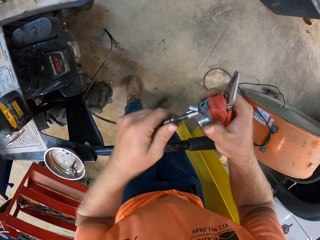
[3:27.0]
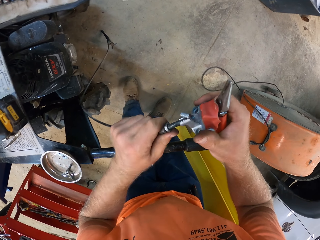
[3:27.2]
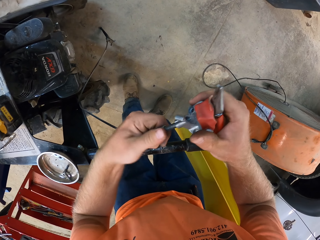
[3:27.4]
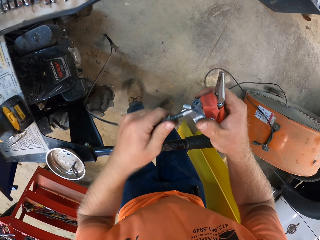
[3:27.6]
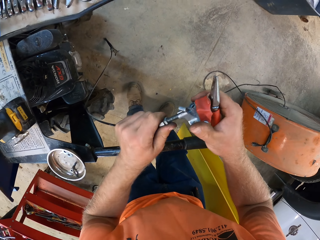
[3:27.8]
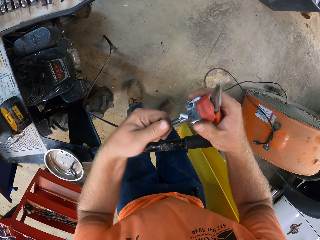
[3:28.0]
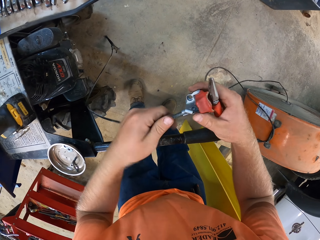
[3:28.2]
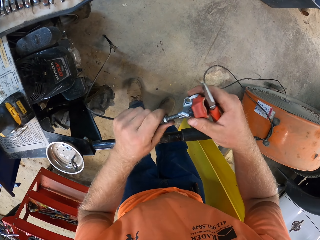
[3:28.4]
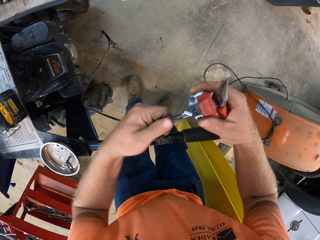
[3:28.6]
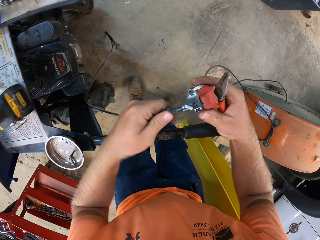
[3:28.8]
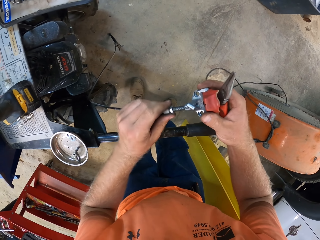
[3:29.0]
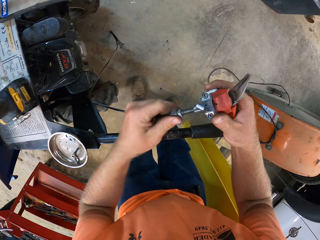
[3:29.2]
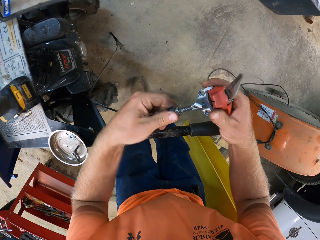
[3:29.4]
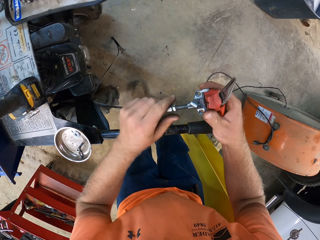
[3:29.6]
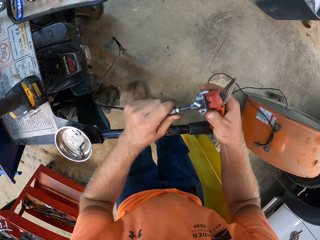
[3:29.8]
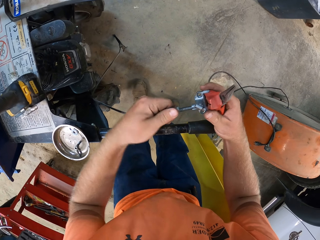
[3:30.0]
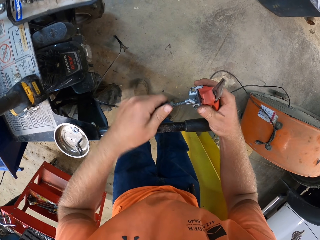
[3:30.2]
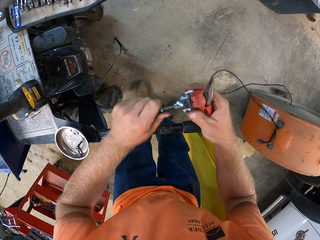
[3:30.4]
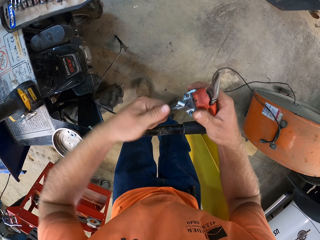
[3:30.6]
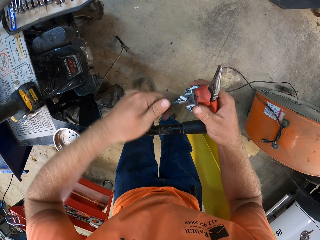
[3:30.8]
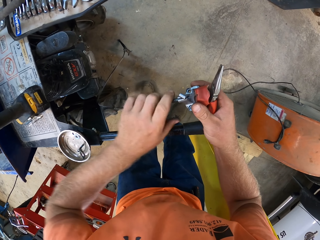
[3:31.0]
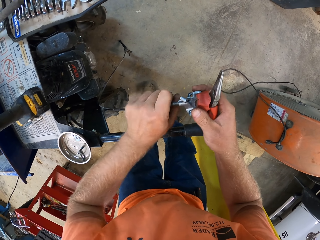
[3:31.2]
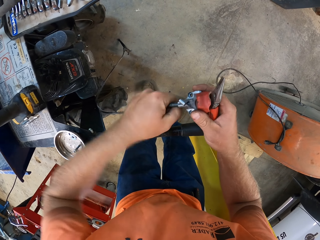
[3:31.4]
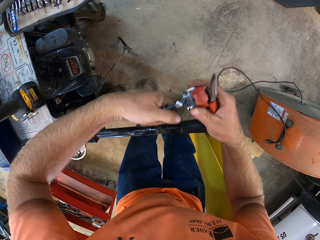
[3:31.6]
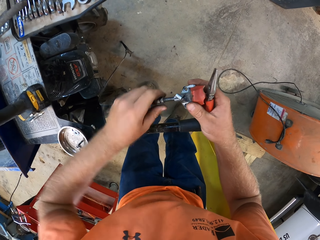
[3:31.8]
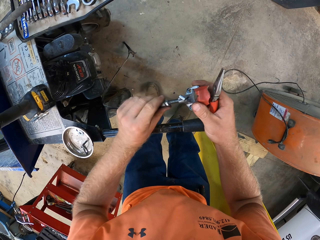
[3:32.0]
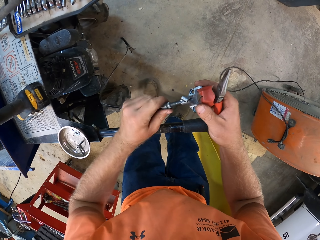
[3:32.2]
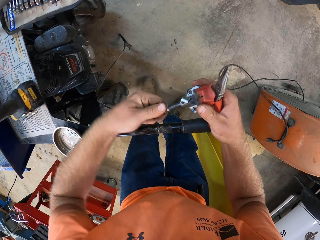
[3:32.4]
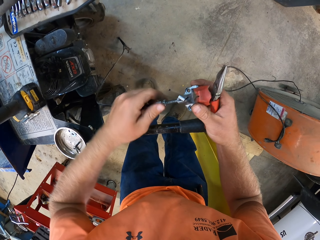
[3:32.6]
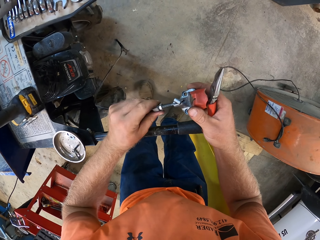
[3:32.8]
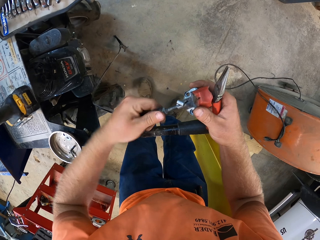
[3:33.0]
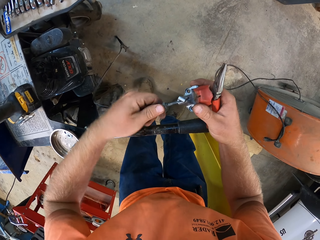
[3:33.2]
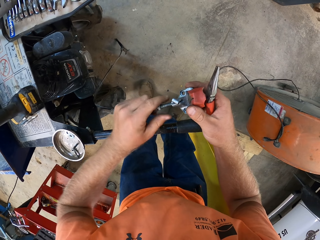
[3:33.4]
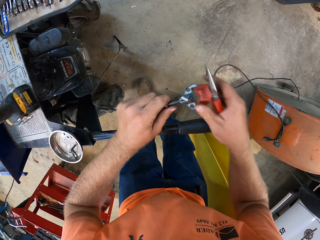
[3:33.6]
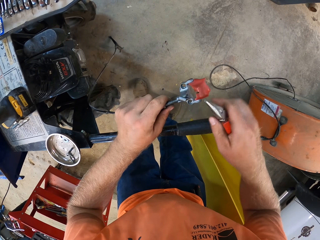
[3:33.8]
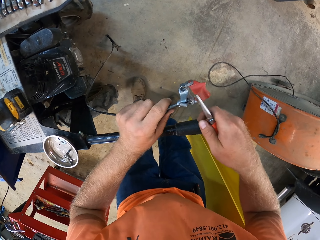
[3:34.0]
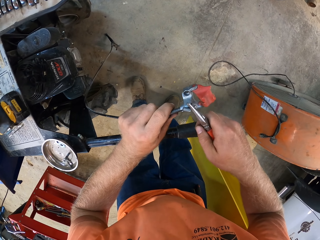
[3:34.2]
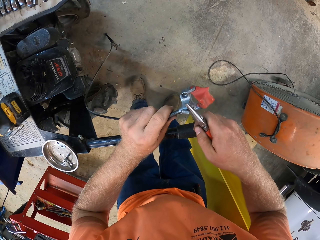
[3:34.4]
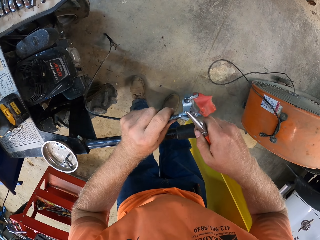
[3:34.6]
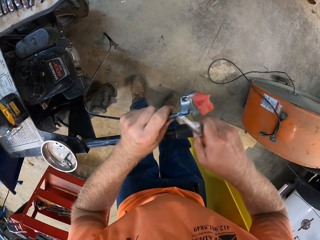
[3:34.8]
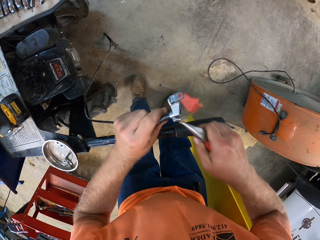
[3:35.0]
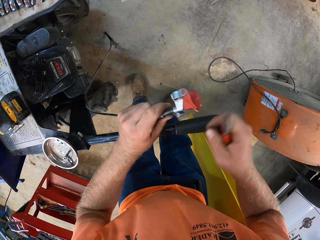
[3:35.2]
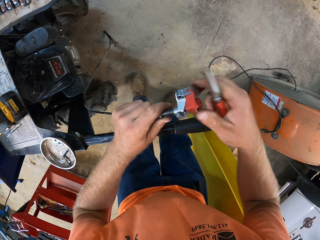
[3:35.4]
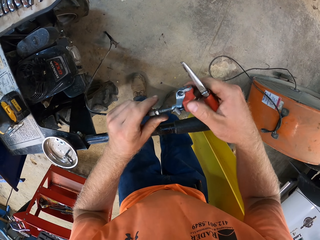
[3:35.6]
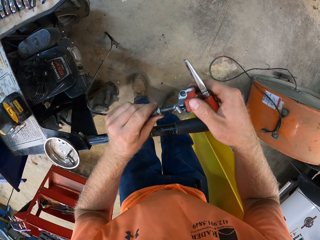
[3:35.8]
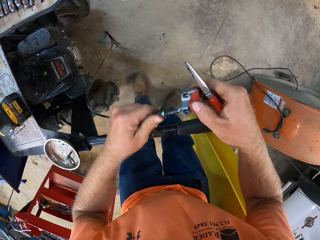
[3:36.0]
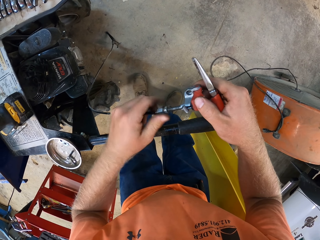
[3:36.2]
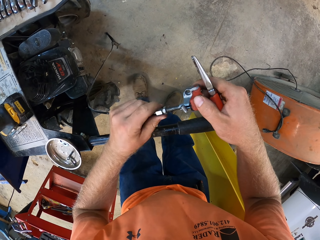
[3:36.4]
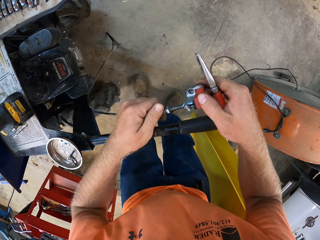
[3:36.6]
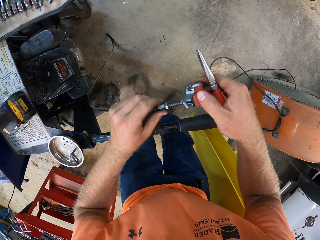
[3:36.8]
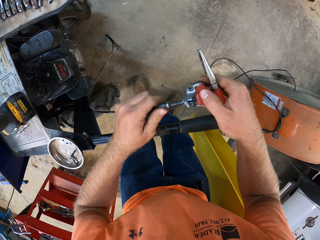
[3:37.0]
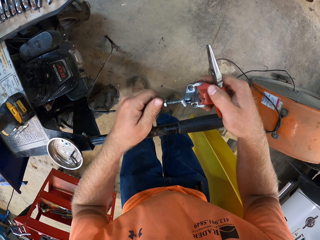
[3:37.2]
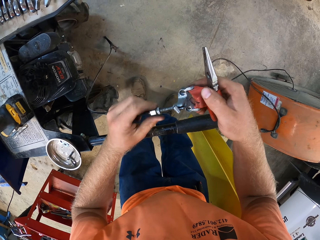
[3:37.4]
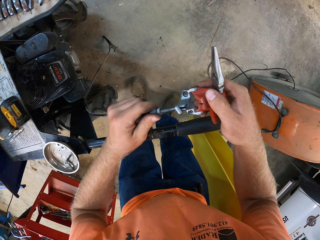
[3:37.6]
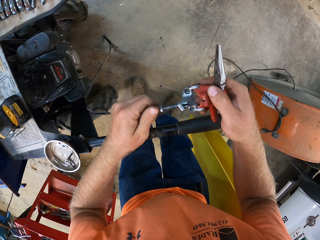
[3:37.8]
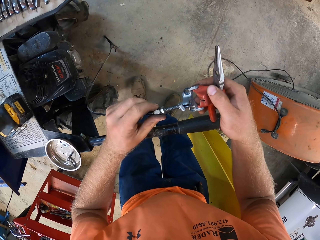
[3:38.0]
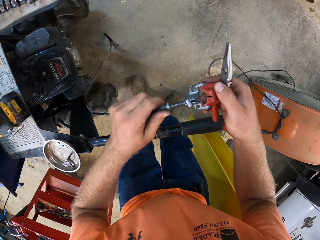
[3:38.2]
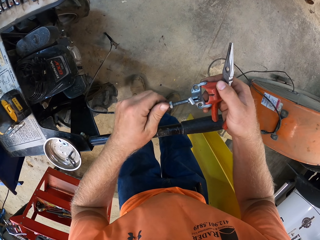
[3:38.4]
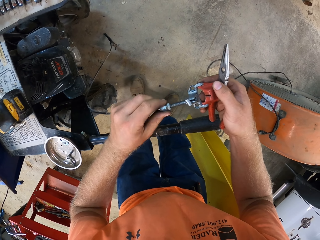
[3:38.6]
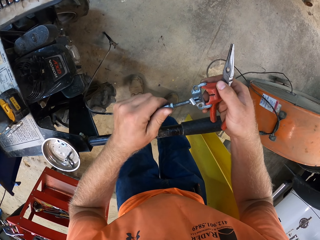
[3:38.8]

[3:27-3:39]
The camera wearer repairs the disc brake with the pliers.

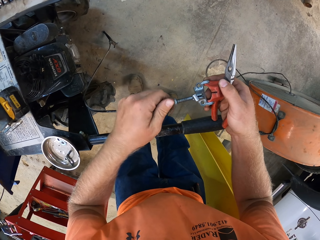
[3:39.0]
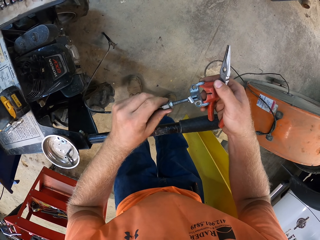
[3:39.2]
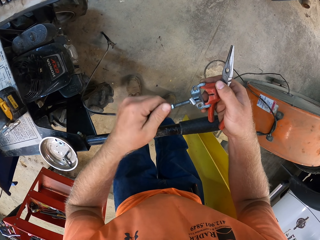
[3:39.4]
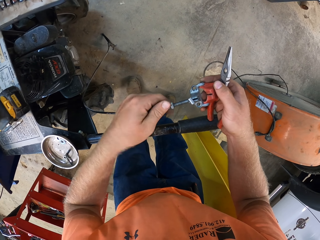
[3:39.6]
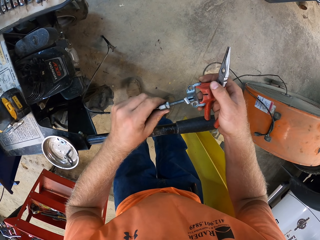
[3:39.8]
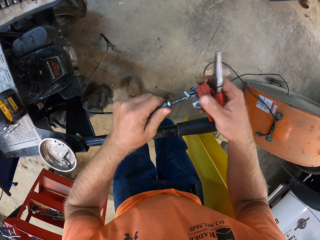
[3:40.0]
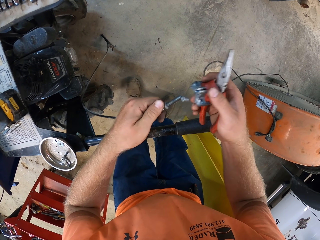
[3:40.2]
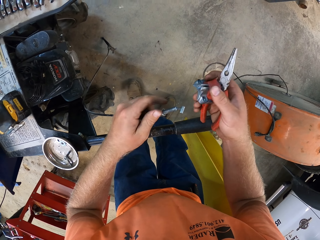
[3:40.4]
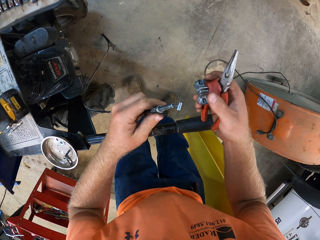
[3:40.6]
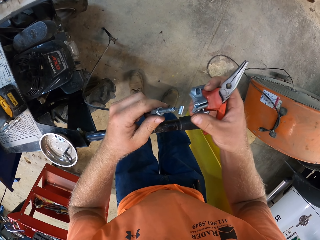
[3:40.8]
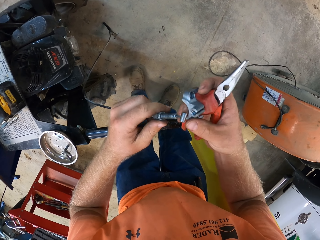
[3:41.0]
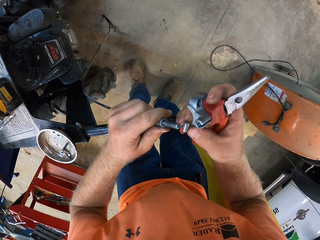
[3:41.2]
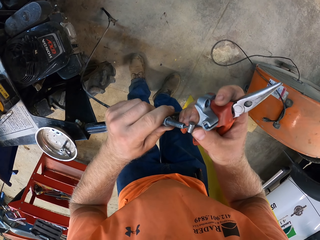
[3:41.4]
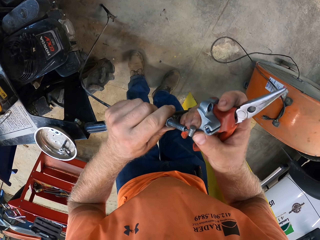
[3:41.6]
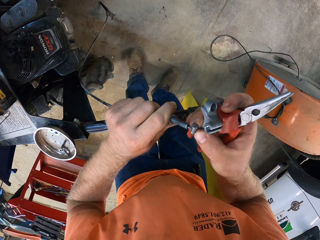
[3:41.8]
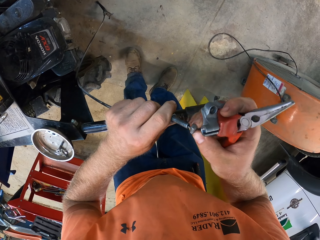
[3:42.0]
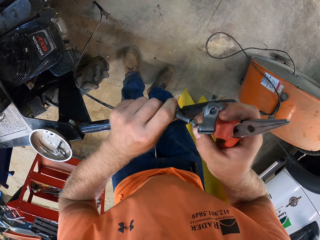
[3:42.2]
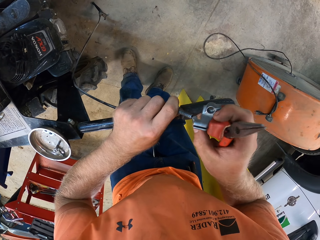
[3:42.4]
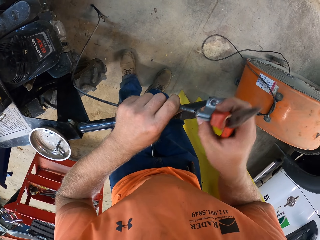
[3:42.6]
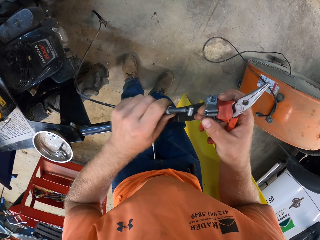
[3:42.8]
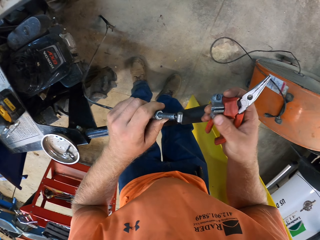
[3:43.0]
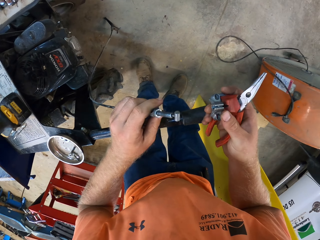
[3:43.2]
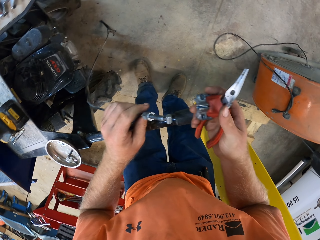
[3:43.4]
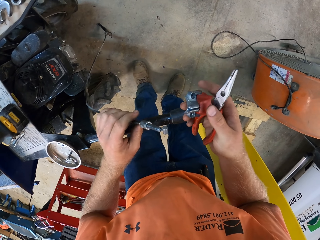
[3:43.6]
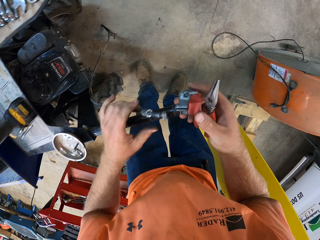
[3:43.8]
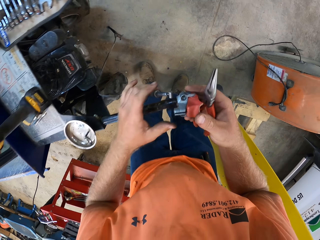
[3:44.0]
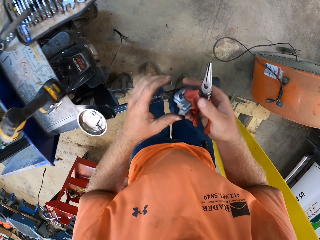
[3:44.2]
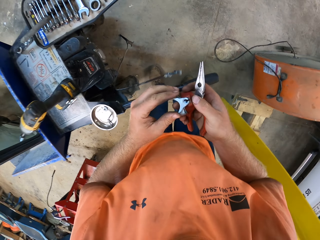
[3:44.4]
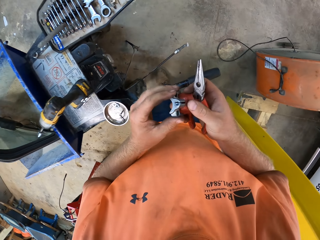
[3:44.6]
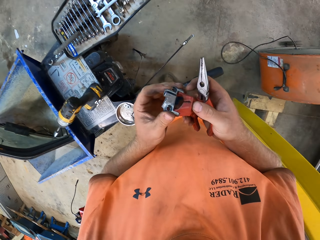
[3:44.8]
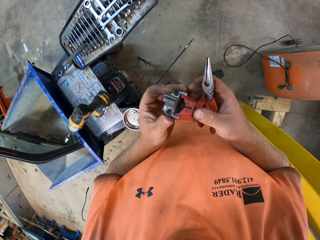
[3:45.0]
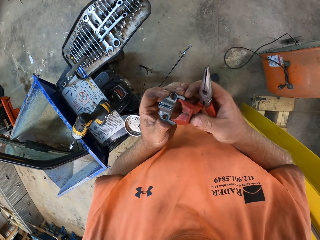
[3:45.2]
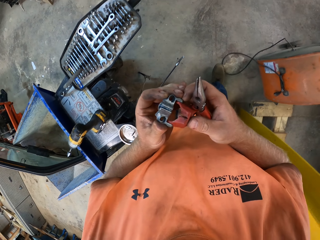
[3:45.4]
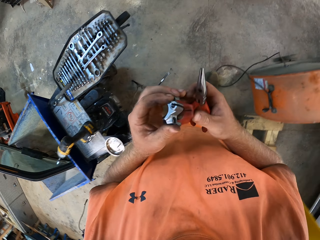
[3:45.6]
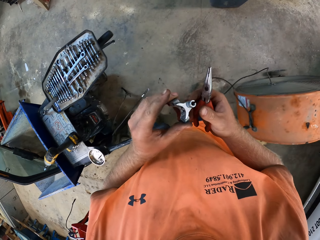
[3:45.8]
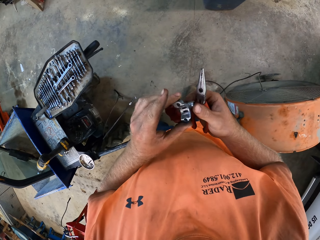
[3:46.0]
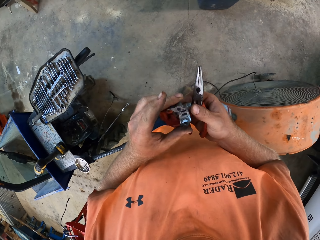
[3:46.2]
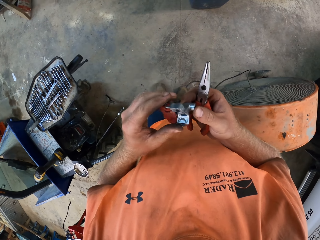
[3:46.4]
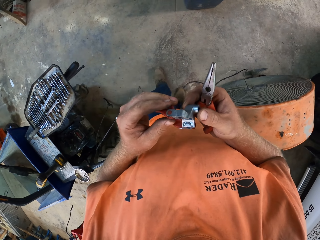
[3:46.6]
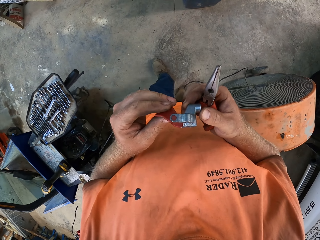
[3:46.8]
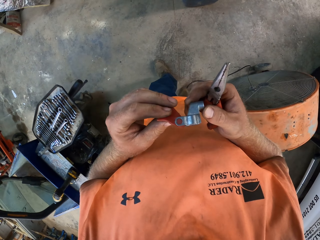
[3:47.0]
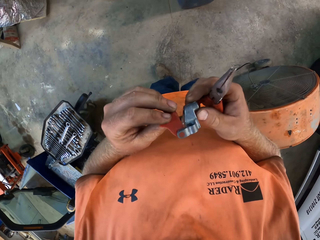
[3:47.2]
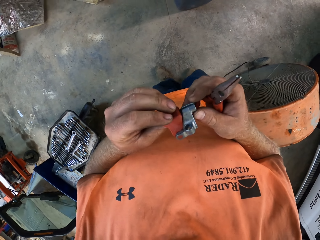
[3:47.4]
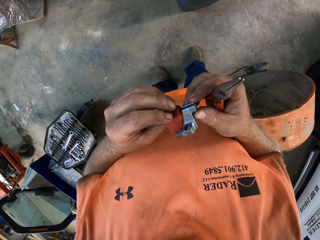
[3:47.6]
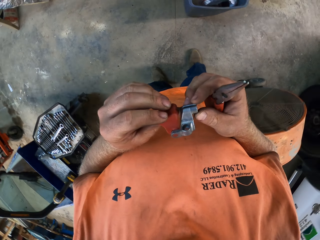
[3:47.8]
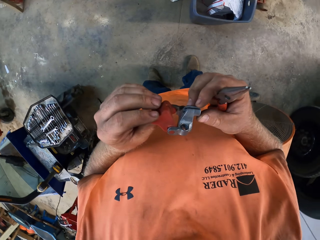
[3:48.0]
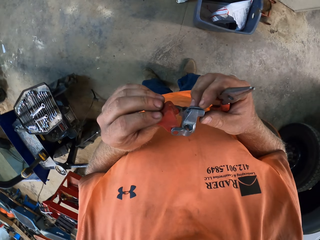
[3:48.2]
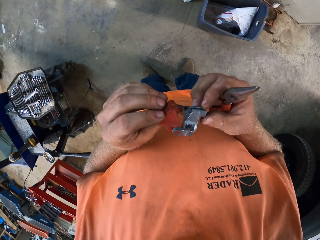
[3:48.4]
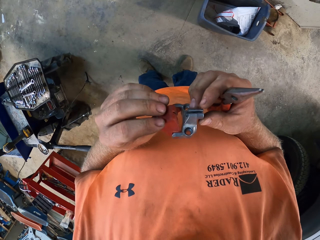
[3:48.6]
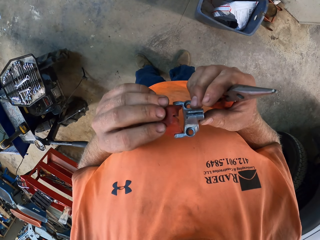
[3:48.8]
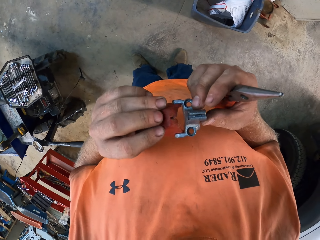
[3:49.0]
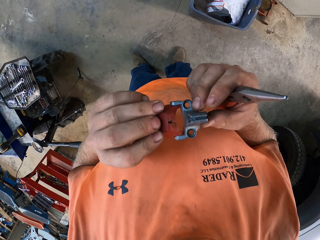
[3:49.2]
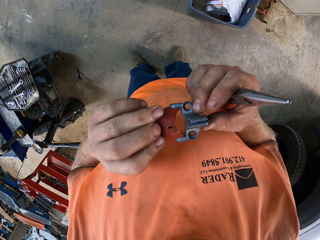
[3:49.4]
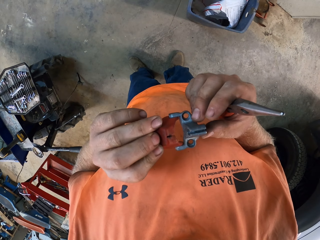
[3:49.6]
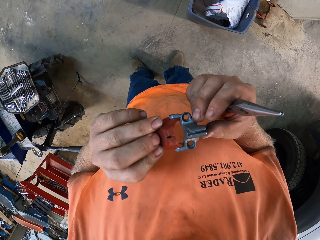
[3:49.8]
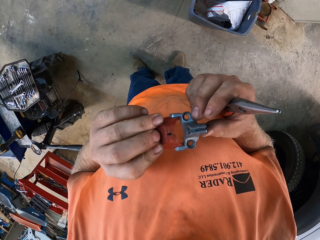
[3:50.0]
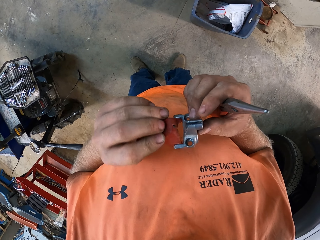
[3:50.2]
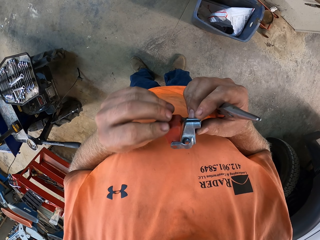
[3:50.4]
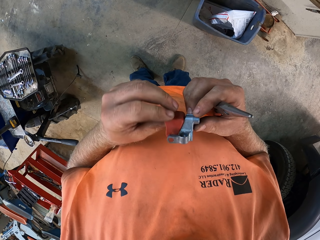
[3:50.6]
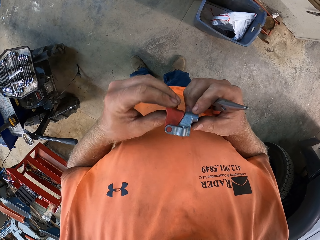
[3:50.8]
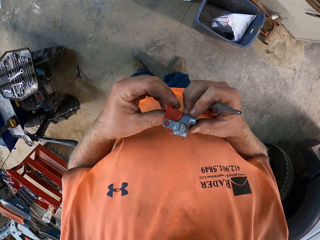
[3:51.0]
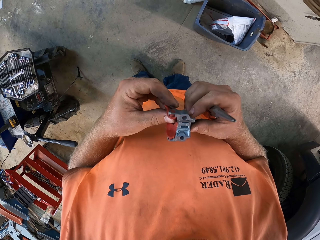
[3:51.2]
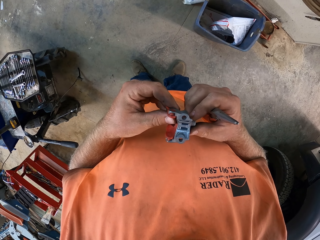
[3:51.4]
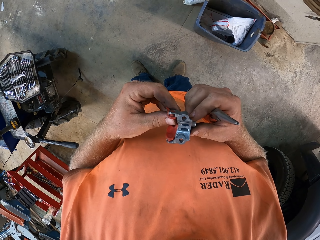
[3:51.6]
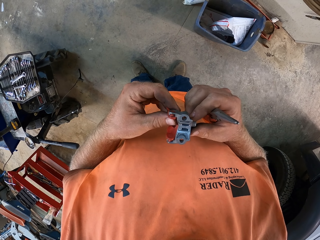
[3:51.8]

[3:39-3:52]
The camera wearer removes the spring of the lawn mower machine with both hands. They remove the disc brake.
